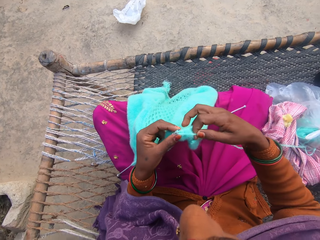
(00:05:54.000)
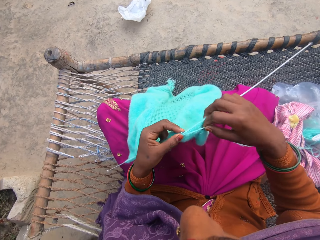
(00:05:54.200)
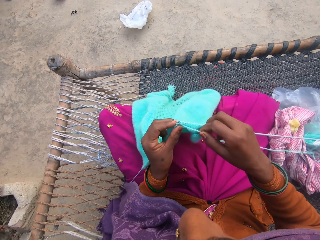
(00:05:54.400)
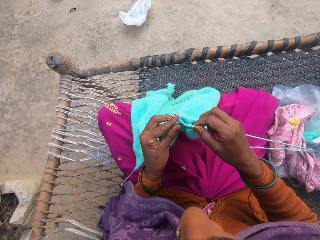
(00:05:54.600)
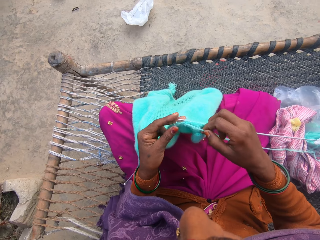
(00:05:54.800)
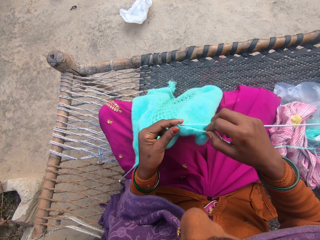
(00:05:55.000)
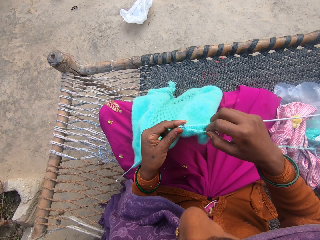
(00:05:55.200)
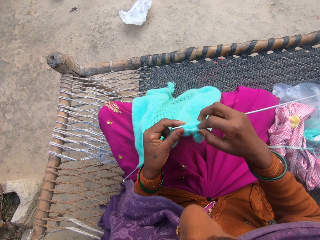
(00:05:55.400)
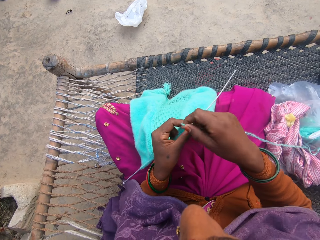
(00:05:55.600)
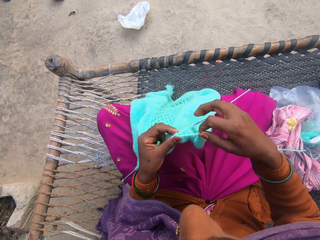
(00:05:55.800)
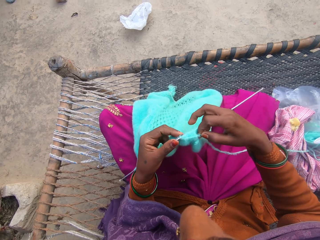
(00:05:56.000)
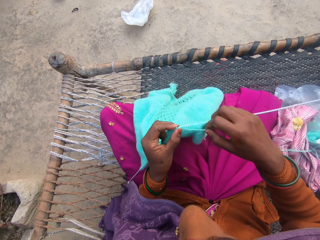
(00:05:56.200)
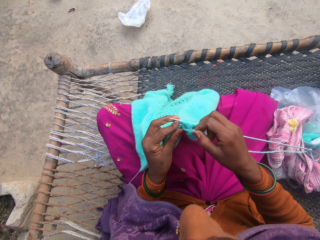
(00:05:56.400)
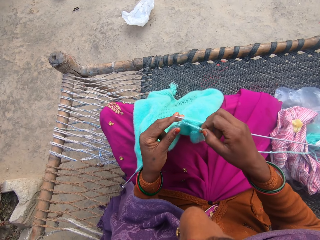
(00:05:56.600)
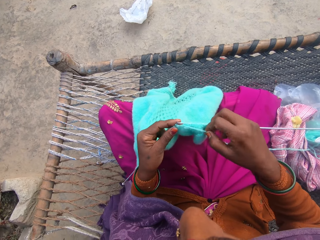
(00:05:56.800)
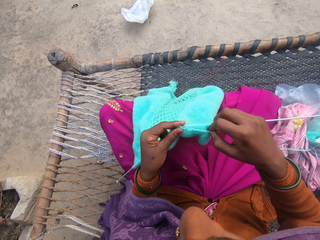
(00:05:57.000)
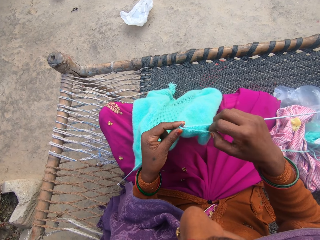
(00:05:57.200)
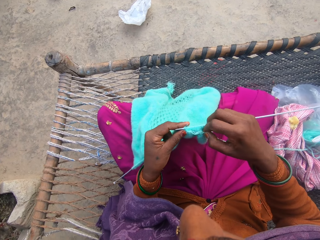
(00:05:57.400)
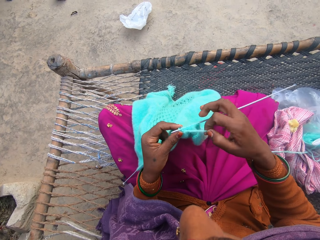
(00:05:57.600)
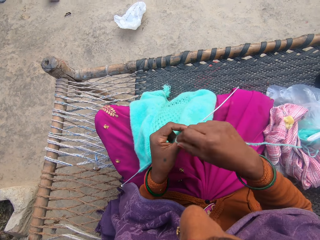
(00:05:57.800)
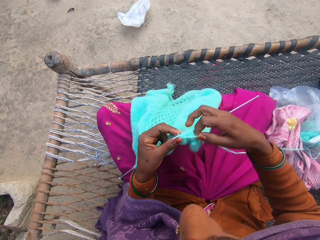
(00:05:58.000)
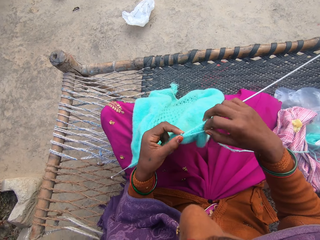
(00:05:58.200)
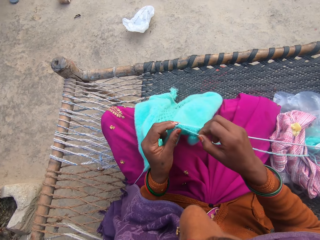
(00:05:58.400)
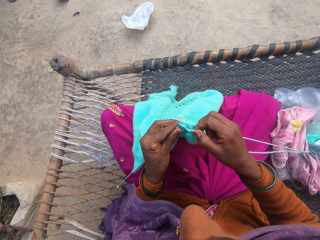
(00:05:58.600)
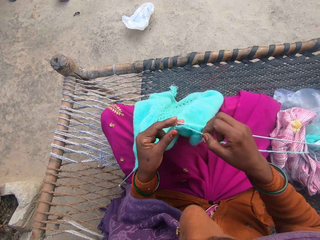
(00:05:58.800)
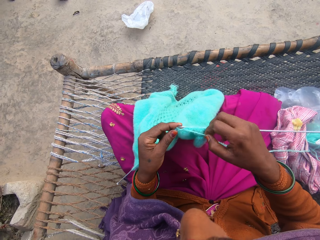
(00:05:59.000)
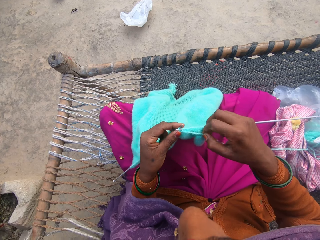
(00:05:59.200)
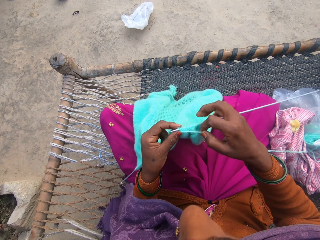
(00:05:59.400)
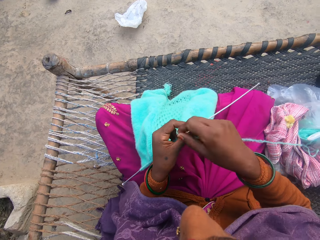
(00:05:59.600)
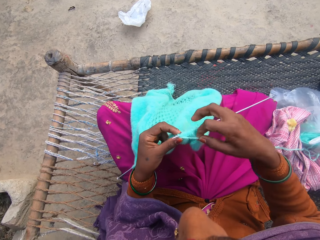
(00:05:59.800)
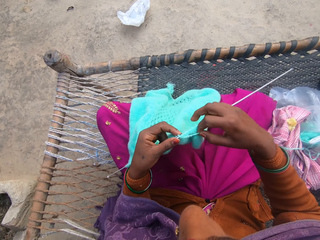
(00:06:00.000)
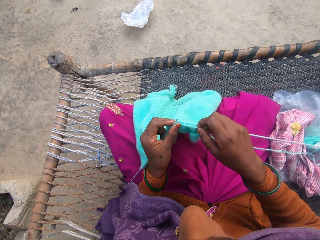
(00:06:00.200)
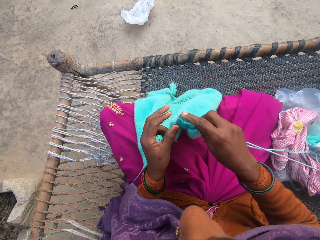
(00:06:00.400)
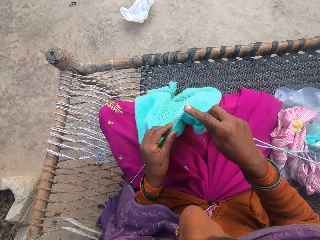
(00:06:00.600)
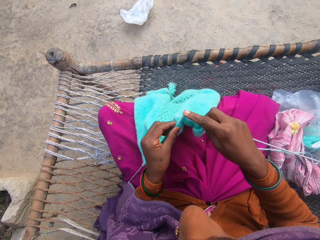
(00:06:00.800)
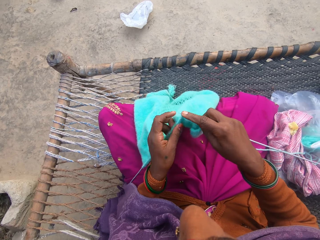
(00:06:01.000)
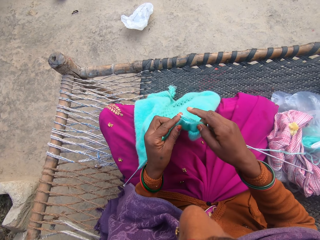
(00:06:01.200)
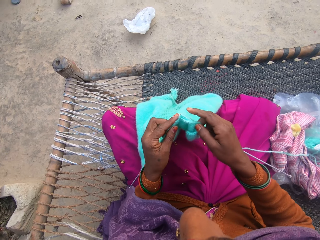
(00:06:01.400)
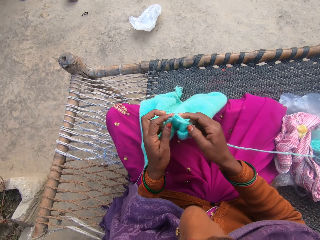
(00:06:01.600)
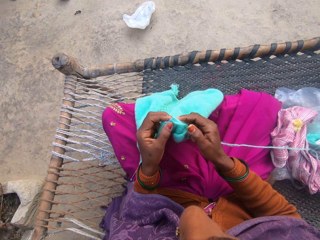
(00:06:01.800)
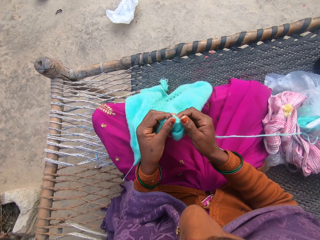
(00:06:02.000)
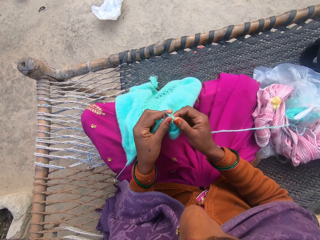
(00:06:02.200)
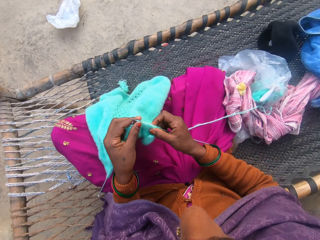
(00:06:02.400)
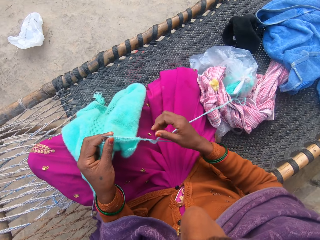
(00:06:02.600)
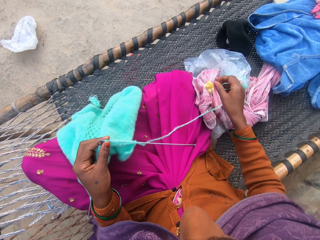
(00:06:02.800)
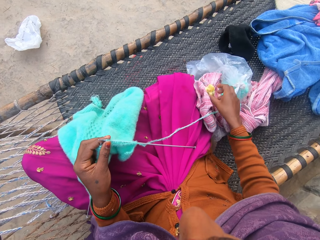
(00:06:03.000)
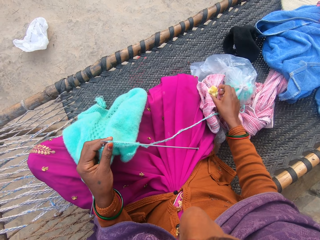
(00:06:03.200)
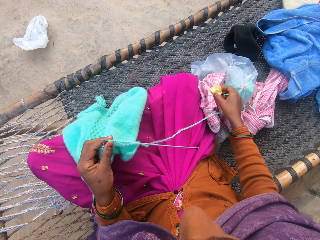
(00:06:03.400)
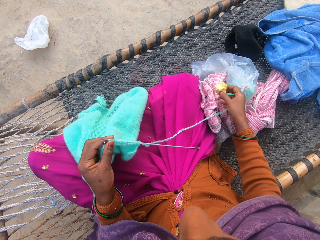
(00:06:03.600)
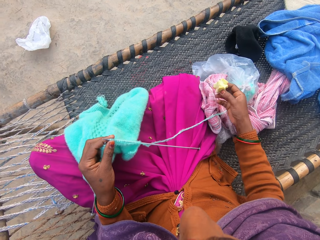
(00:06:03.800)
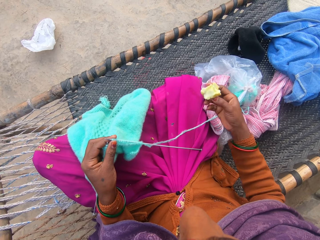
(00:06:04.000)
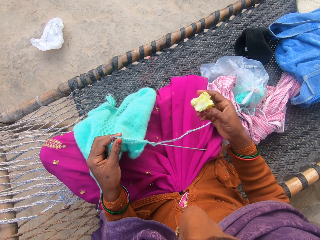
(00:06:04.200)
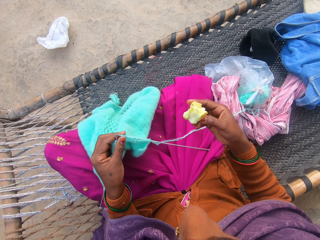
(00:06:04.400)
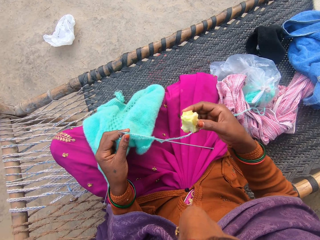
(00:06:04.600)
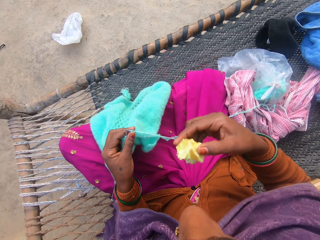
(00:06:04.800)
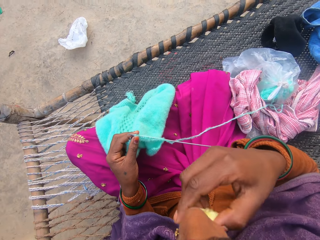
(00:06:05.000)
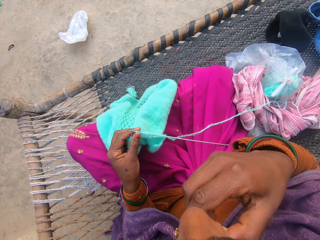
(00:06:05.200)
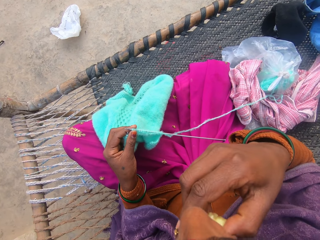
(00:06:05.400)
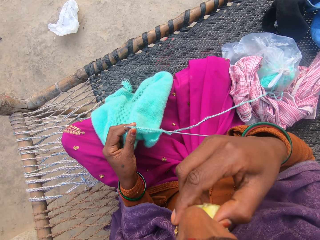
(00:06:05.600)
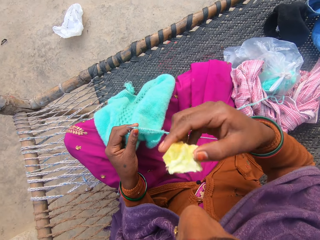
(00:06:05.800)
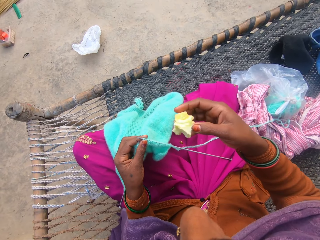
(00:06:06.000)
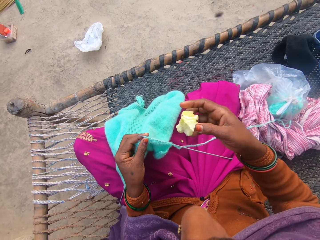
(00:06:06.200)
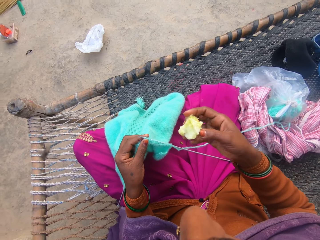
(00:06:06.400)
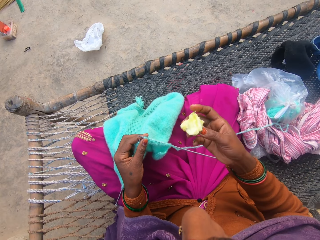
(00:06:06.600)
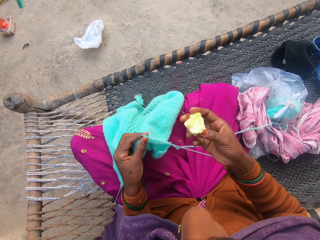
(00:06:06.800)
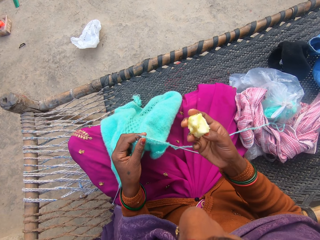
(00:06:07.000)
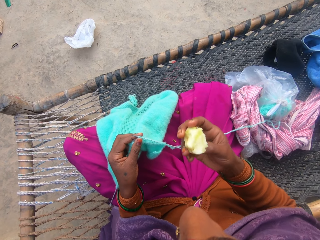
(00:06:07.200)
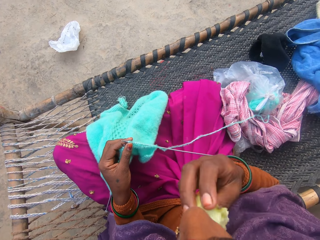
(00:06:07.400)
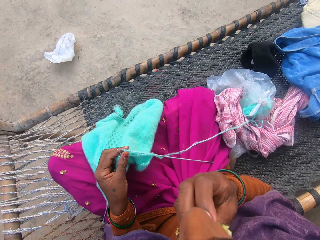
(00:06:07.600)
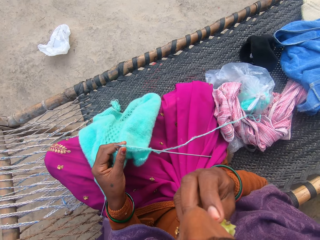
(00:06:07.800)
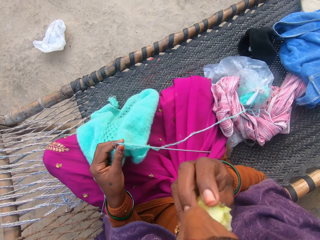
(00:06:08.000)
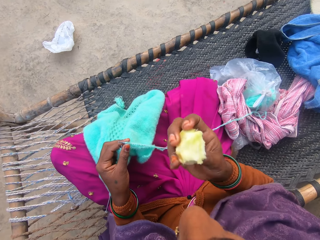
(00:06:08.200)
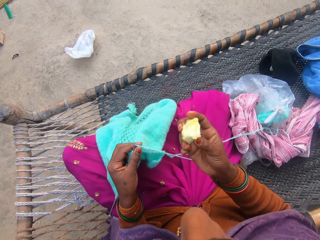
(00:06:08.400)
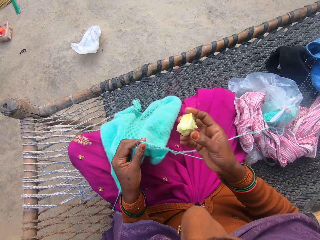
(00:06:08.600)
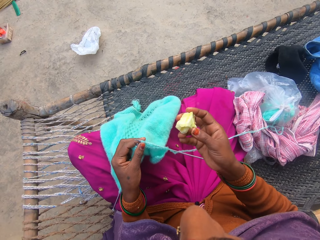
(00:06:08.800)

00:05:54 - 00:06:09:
The camera wearer rolls the knitting thread on the knitting needle. They knit the knitting garment with a knitting needle. They roll the knitting thread on the knitting needle. They knit the knitting garment with the knitting needle. They roll the knitting thread on the knitting needle. They knit the knitting garment with the knitting needle. They roll the knitting thread on the knitting needle. They knit the knitting garment with the knitting needle. They pick the apple from the cloth on the charpoy. They eat the apple.

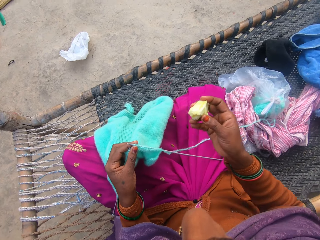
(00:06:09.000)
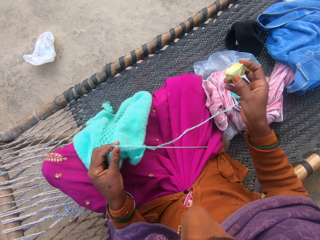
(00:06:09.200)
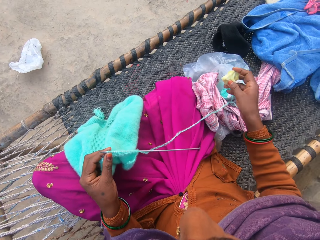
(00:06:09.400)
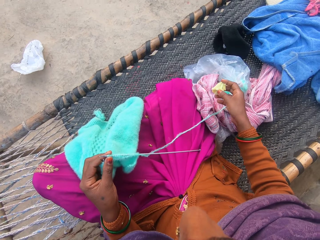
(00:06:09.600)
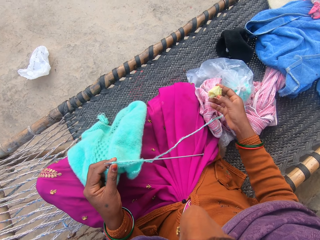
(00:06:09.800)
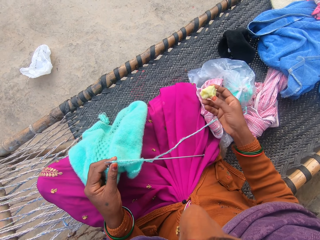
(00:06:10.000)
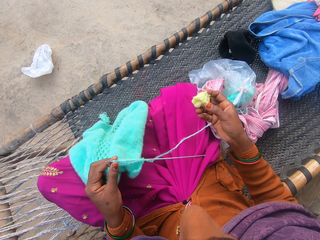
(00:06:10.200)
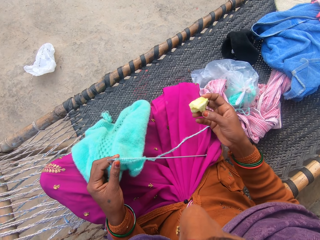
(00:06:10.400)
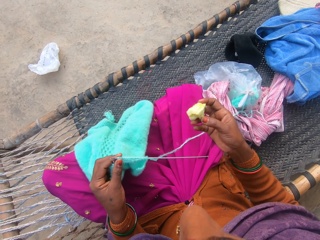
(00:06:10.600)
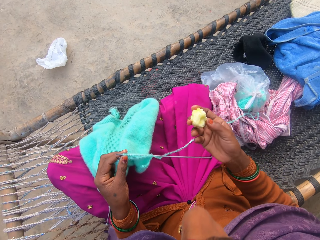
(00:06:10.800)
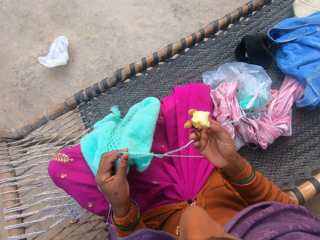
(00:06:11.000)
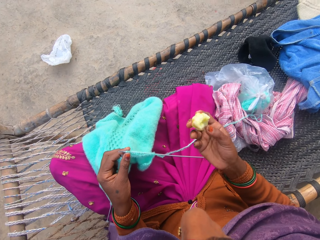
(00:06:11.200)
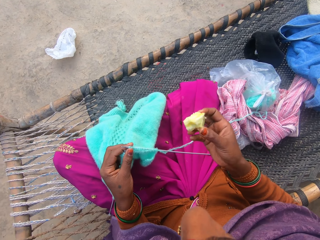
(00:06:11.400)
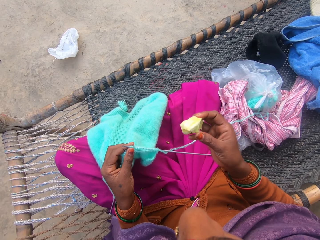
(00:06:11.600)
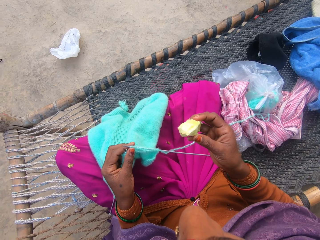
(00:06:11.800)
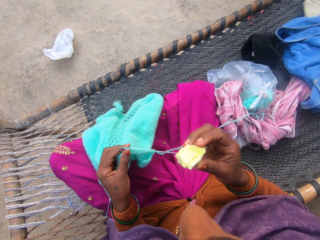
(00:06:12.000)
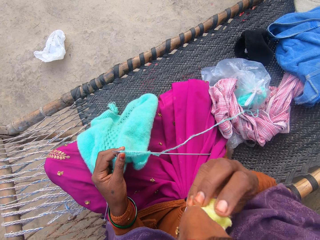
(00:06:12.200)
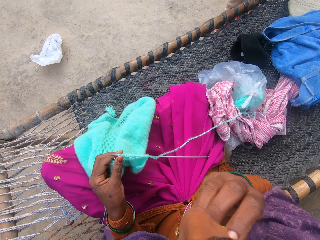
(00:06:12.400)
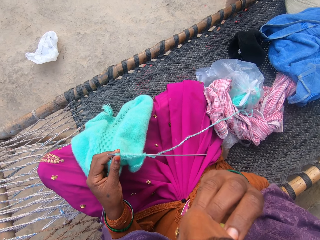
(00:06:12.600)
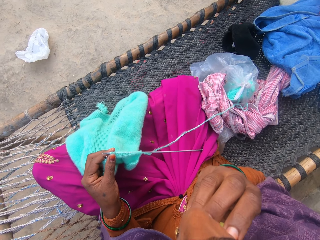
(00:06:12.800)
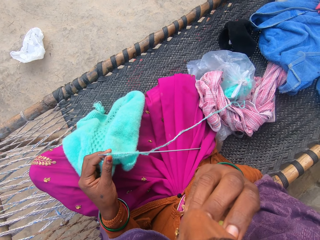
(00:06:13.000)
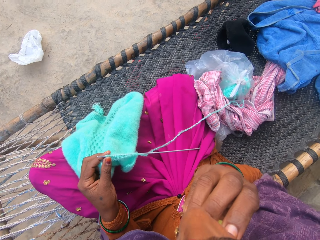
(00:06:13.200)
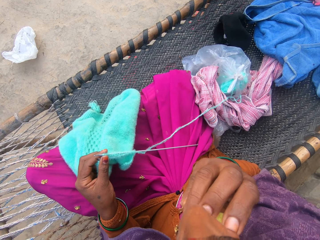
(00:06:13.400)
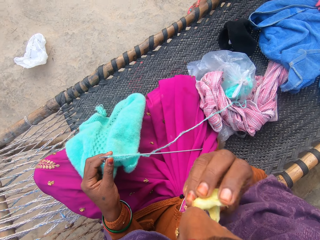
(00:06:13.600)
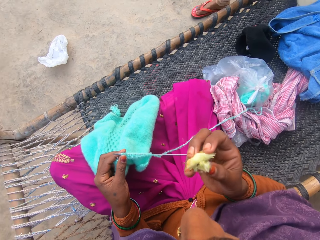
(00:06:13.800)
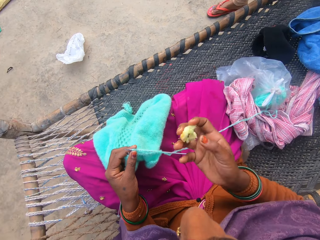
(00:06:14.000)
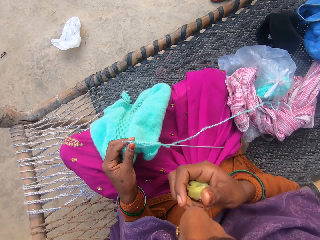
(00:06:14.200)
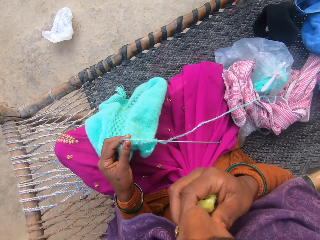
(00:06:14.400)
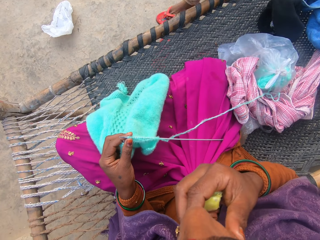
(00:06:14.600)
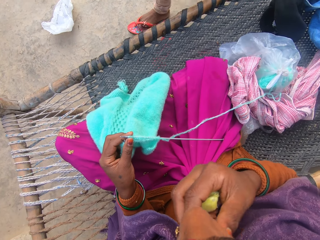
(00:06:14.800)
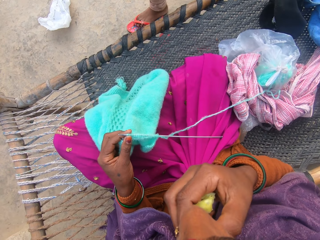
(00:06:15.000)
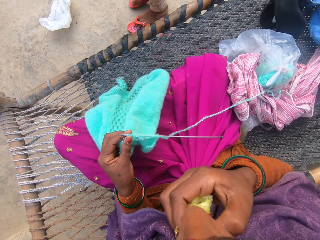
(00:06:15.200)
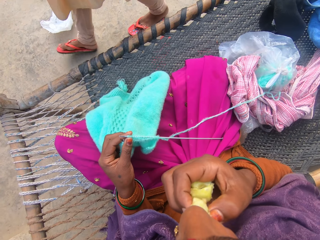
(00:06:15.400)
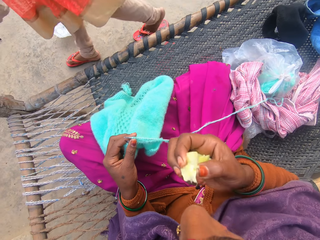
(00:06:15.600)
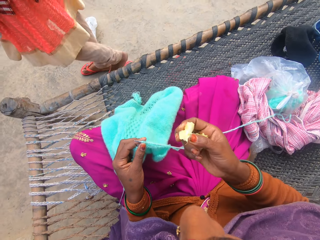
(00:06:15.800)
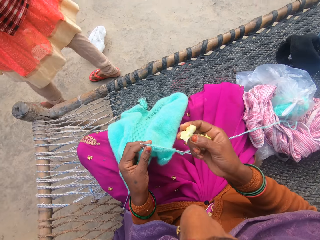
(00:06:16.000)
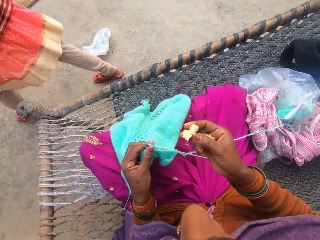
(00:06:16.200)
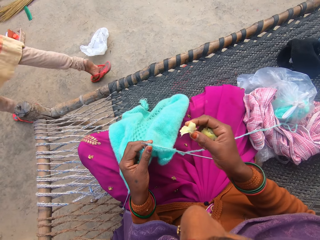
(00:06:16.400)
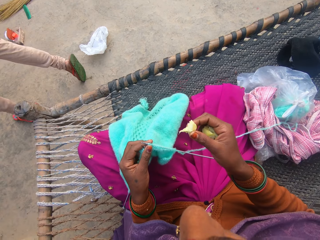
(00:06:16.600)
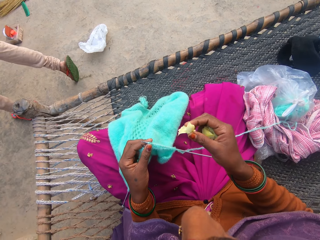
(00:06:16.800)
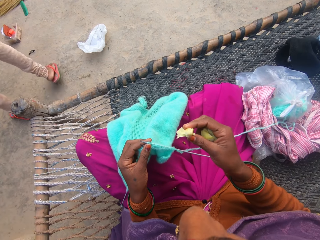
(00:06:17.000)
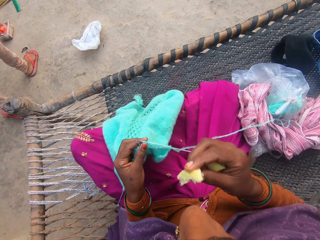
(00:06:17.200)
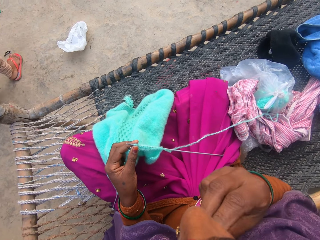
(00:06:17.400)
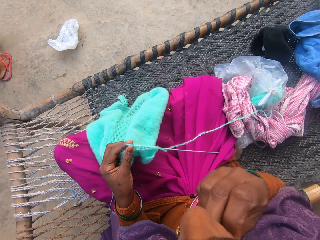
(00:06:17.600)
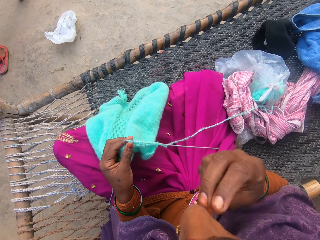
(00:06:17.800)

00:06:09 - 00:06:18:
A girl walks on the ground past the charpoy.
